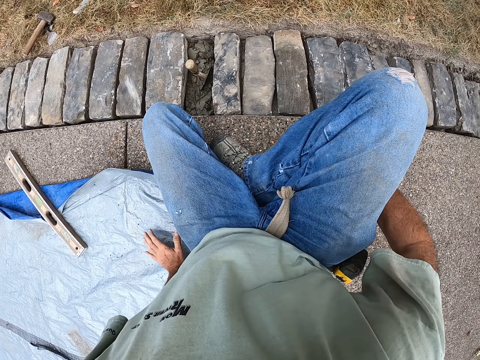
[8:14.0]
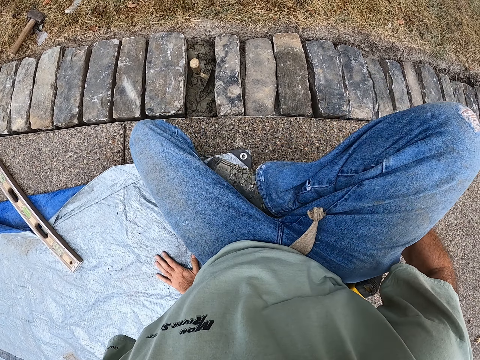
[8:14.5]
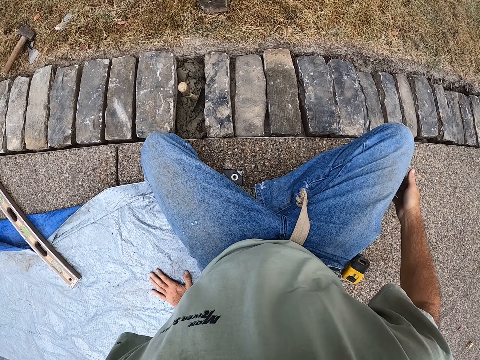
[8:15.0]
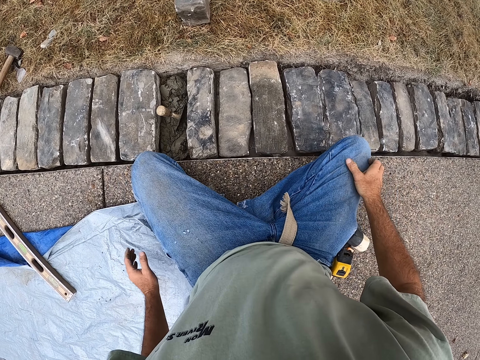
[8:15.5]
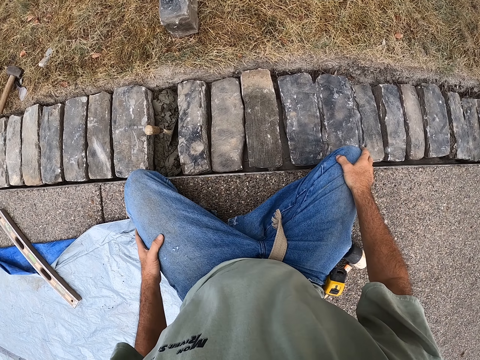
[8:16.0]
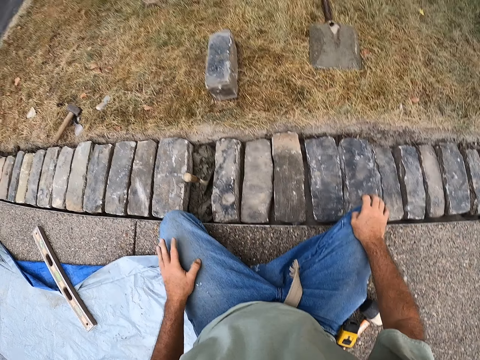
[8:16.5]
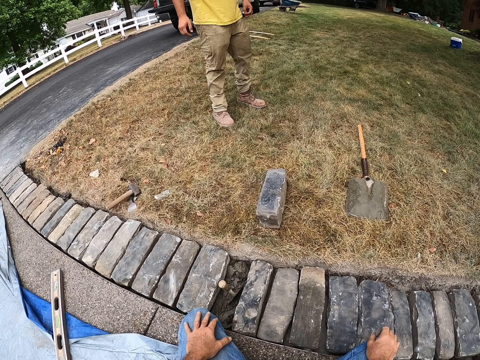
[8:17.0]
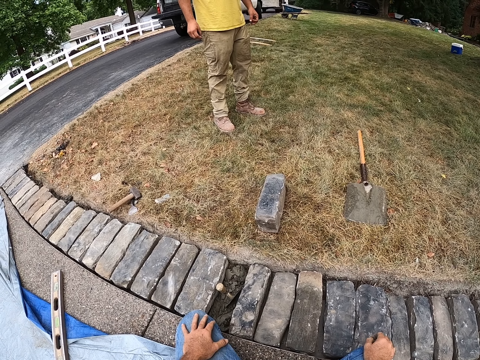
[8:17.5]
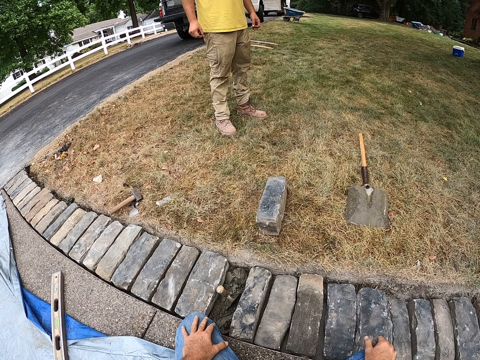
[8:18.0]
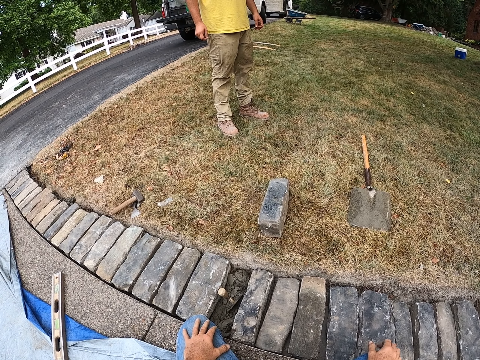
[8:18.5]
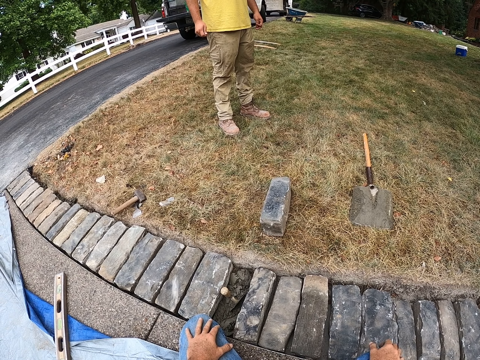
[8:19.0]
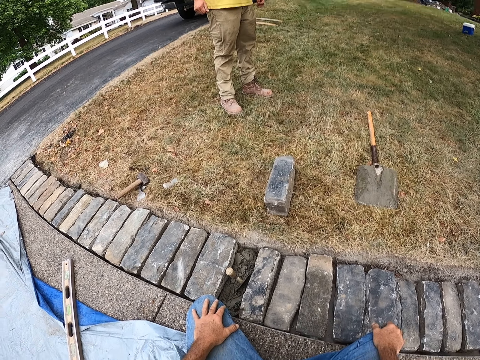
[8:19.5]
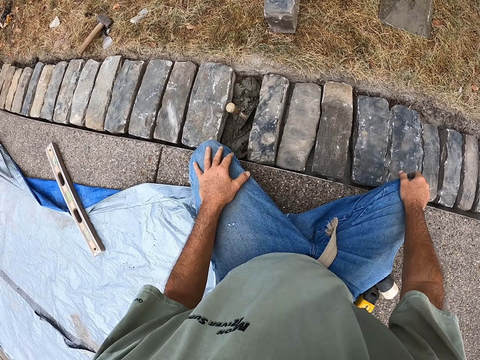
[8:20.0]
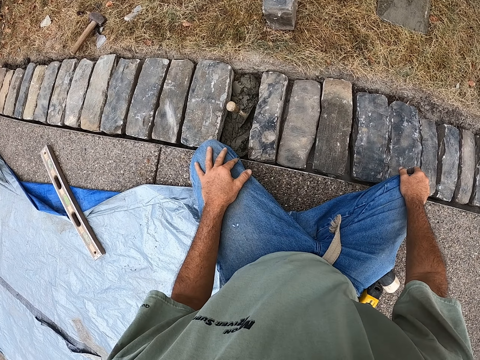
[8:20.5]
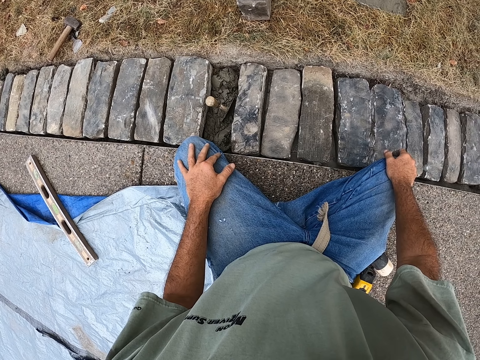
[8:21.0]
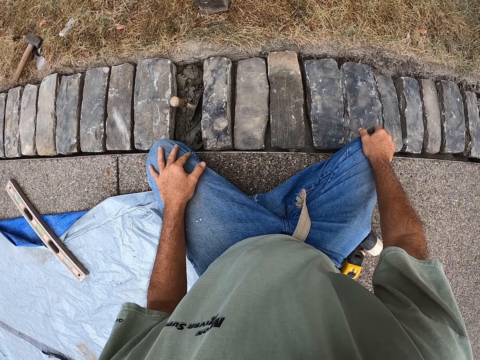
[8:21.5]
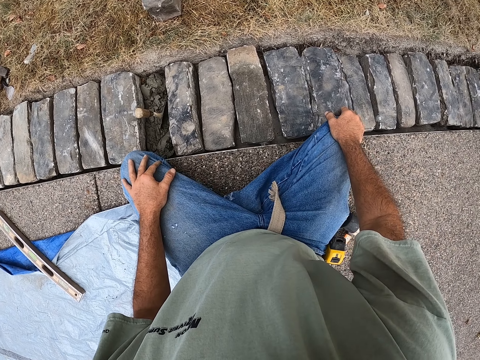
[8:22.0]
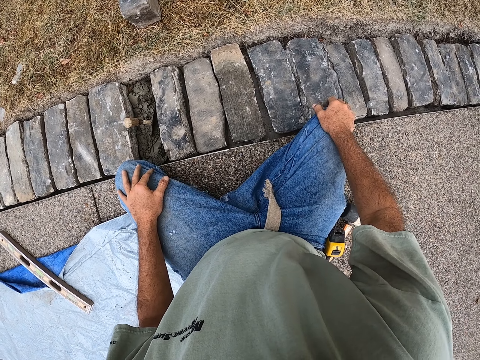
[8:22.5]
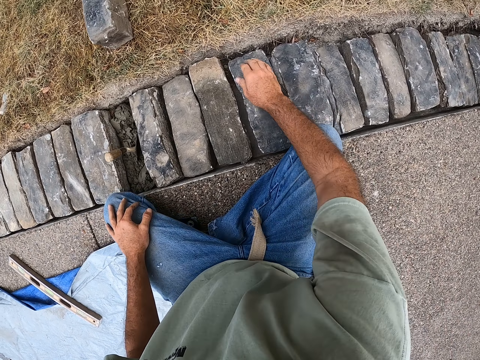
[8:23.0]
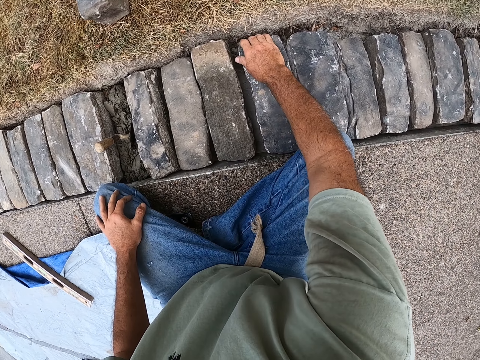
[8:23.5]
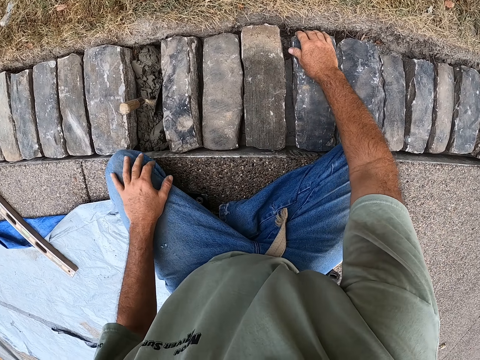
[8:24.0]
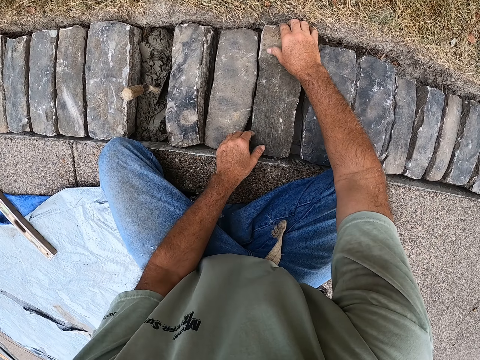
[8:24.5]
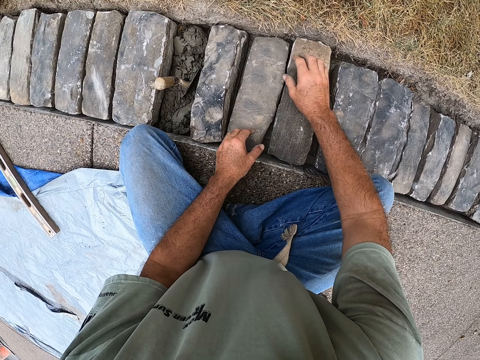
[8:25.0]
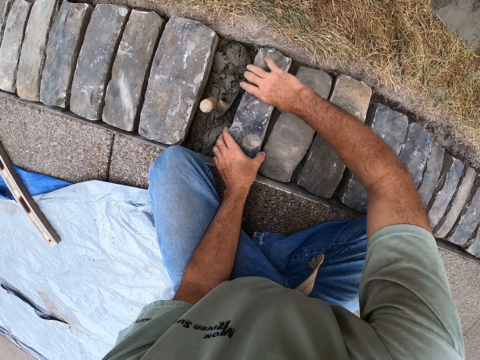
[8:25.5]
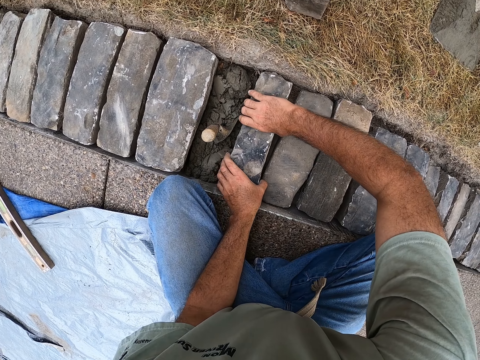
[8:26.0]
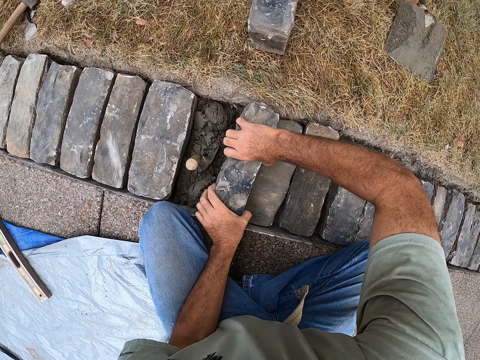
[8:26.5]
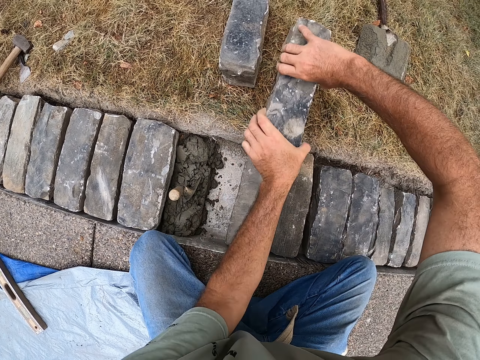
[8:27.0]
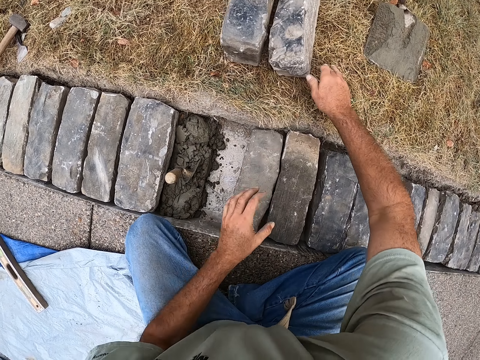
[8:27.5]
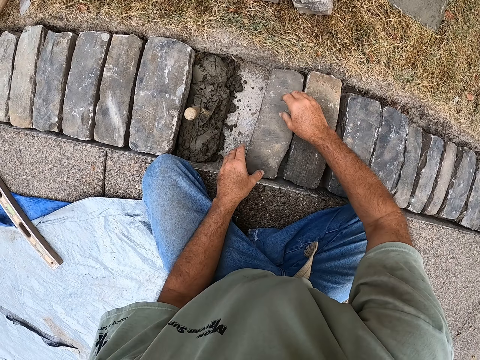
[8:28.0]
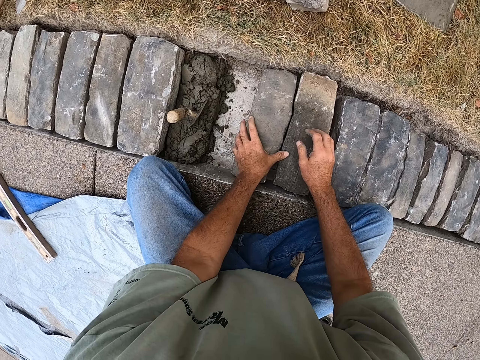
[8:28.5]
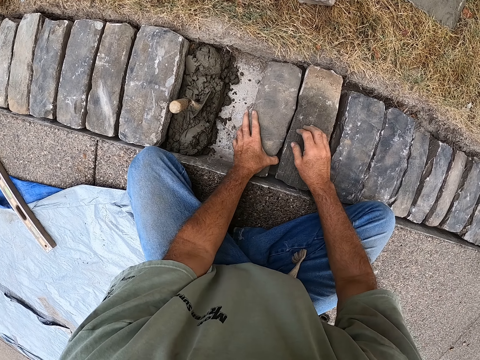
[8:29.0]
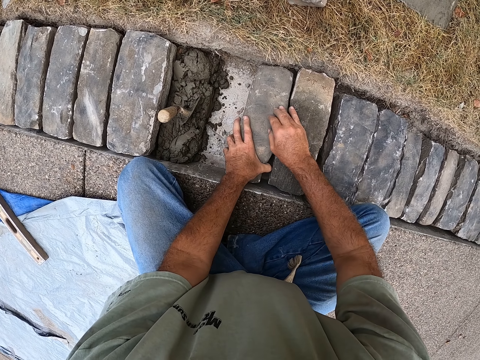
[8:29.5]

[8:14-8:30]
The camera wearer stares at the bricks in a ditch. They look around the compound. They stare at a person. They look around the compound. They stare at the bricks in the ditch. They hold the brick in the ditch. They remove the bricks from the ditch.

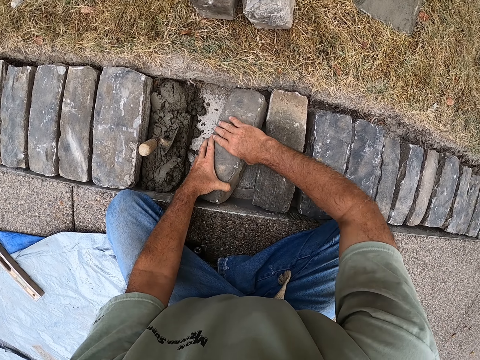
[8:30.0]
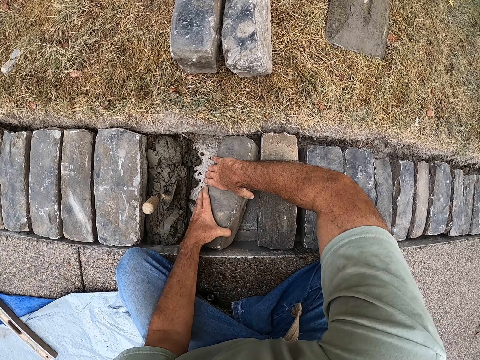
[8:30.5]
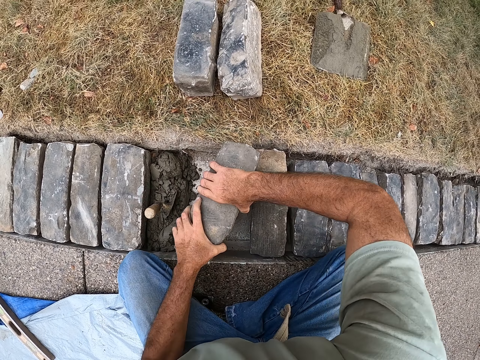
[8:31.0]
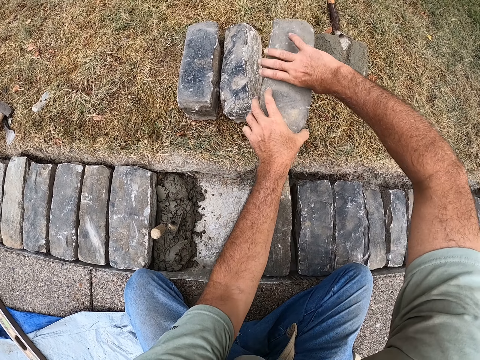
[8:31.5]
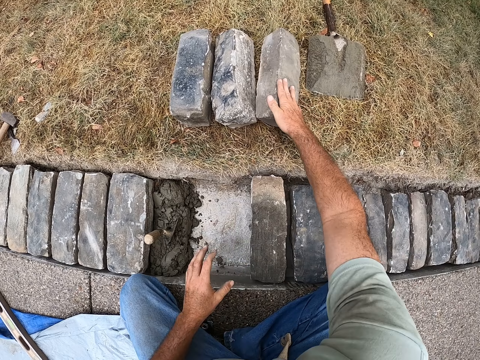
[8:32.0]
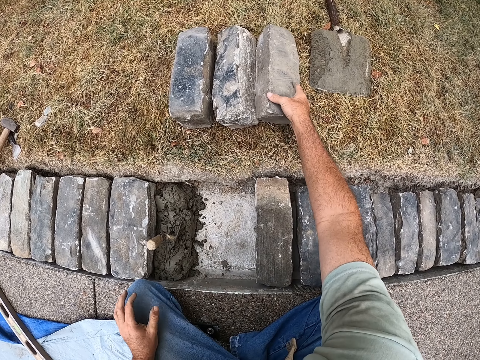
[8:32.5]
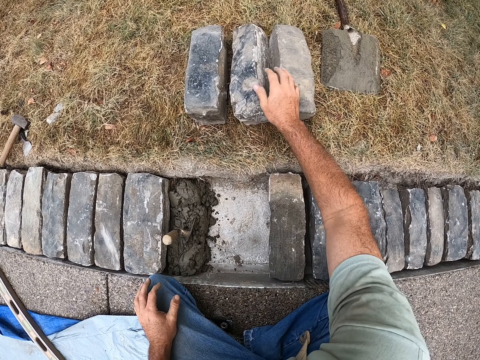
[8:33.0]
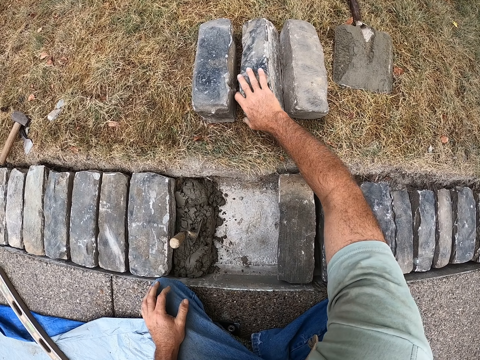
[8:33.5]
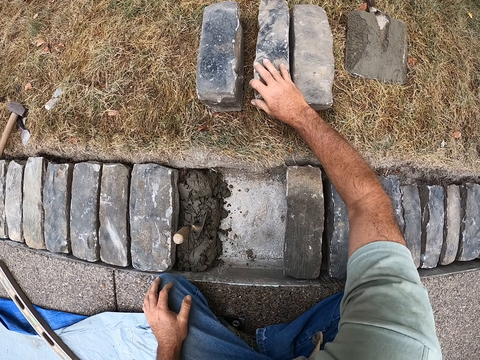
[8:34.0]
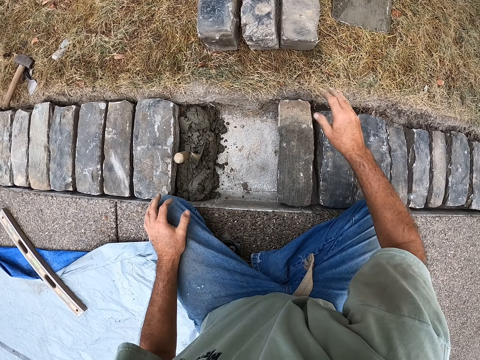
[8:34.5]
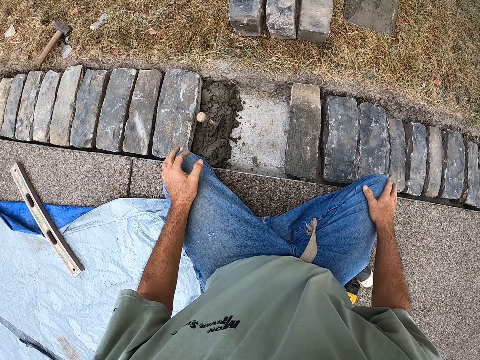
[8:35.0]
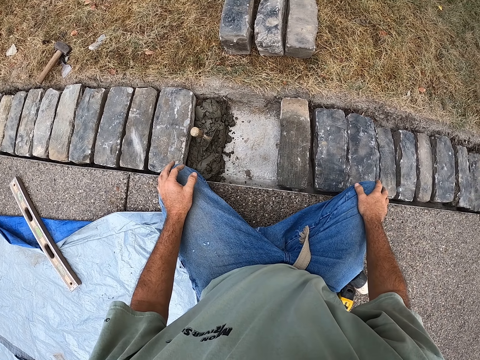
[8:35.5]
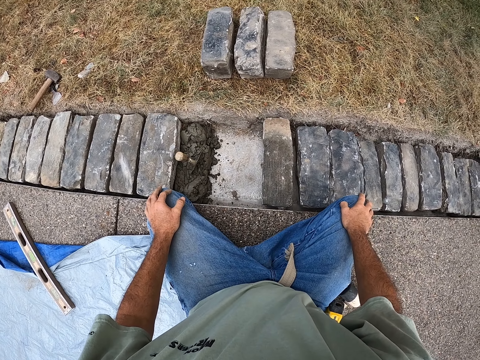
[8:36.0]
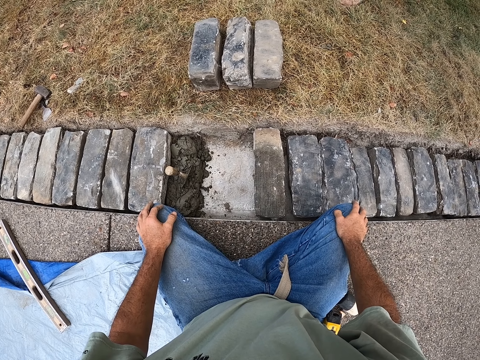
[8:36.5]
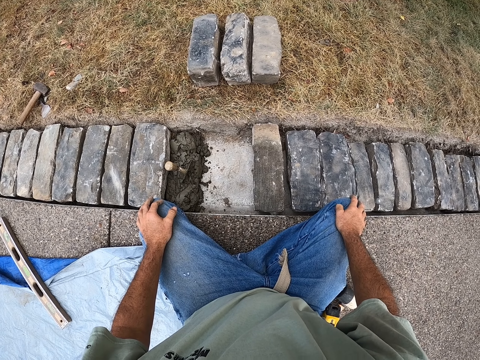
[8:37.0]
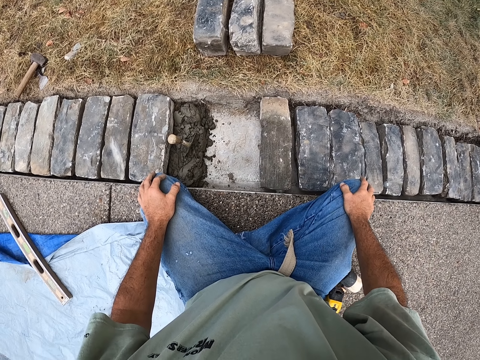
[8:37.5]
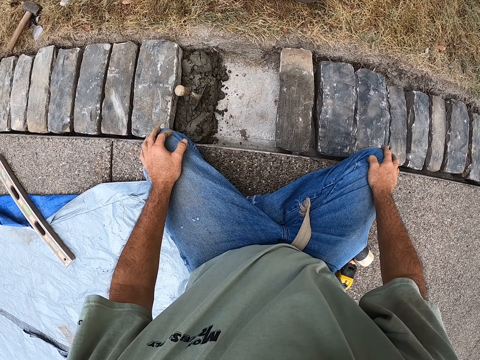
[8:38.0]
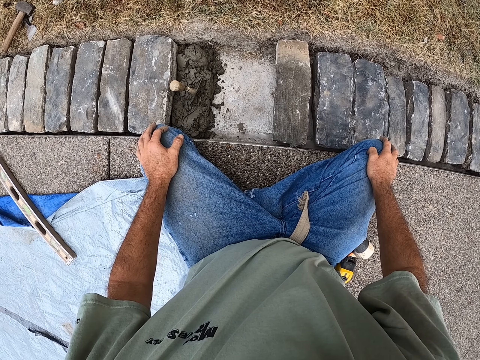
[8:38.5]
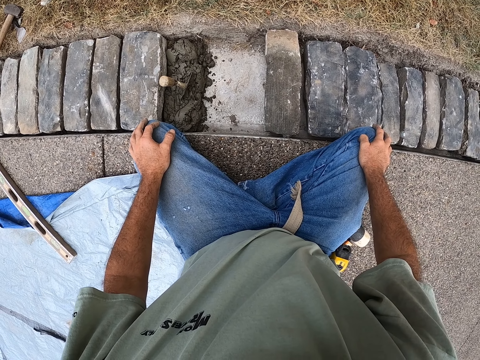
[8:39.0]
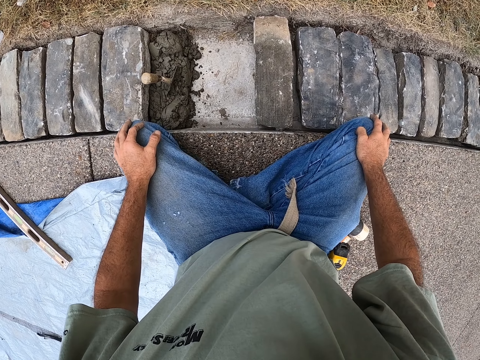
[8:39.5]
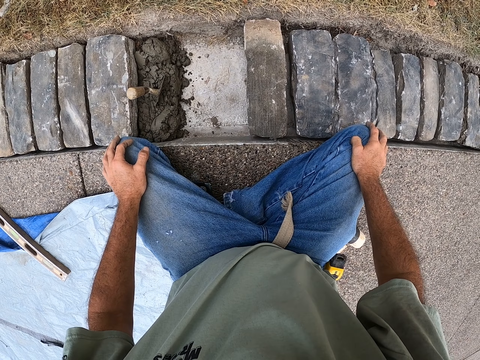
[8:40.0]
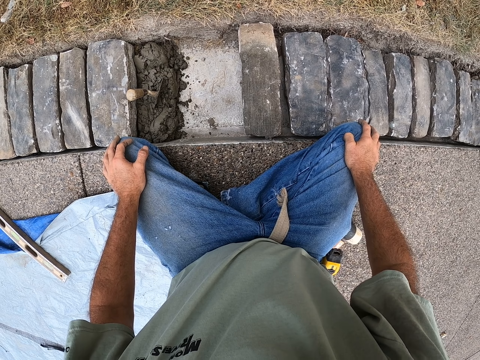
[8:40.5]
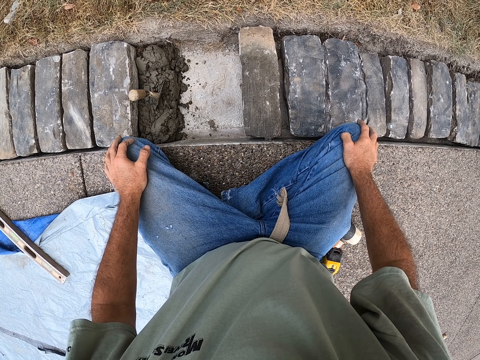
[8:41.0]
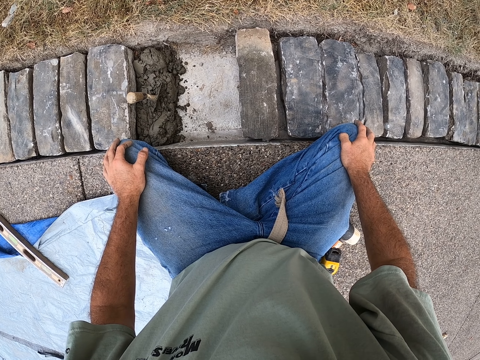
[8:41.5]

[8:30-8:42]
The camera wearer stares at the bricks in a ditch.
